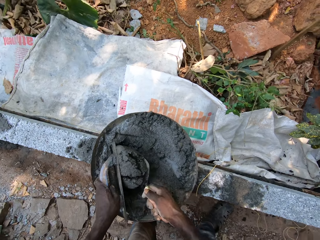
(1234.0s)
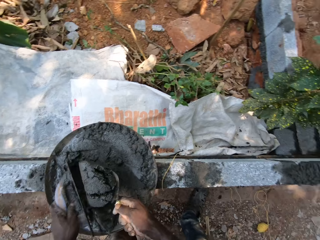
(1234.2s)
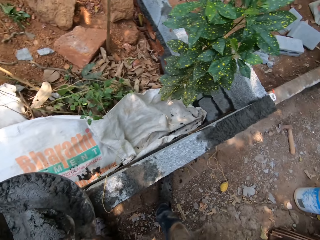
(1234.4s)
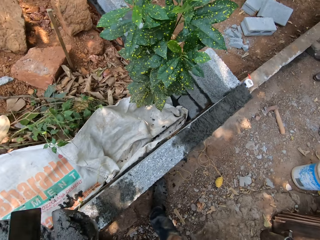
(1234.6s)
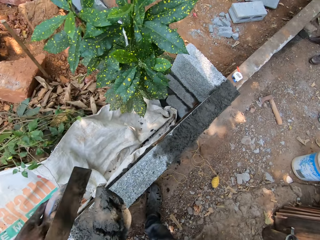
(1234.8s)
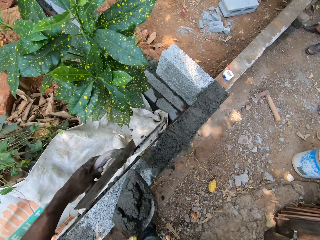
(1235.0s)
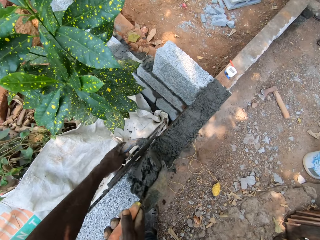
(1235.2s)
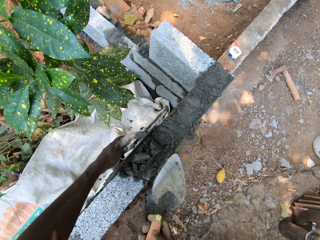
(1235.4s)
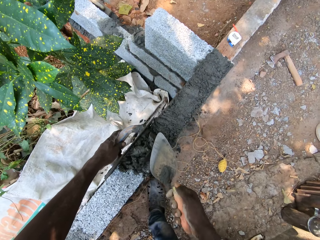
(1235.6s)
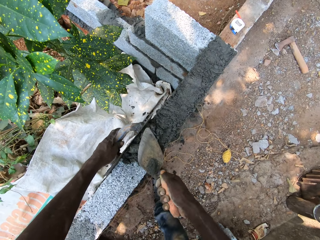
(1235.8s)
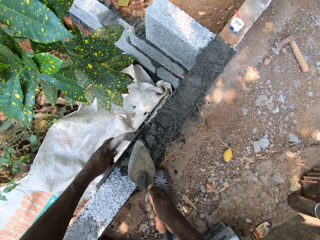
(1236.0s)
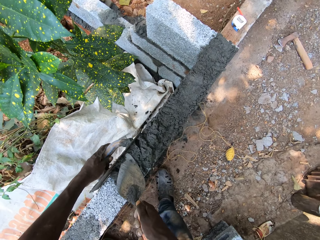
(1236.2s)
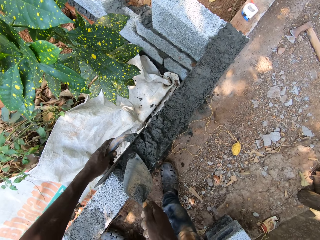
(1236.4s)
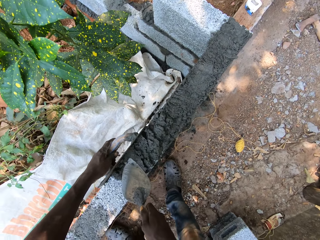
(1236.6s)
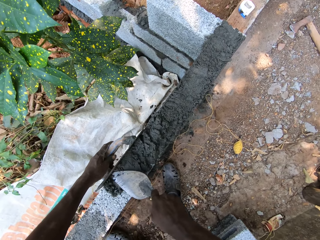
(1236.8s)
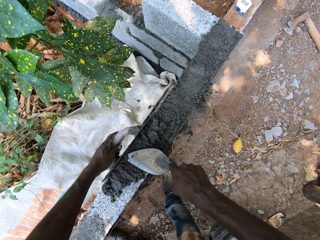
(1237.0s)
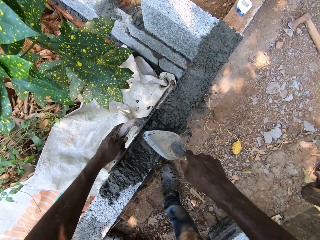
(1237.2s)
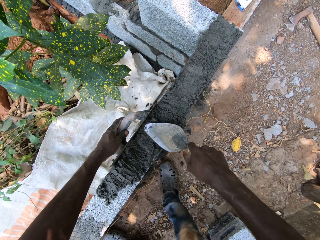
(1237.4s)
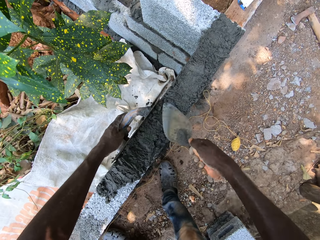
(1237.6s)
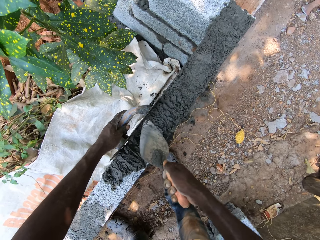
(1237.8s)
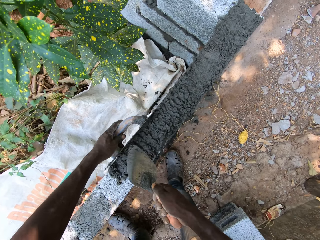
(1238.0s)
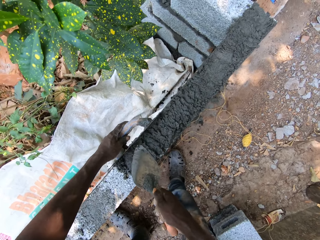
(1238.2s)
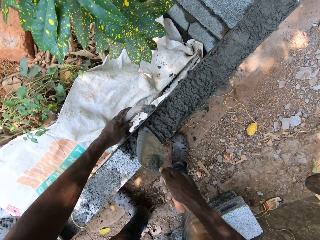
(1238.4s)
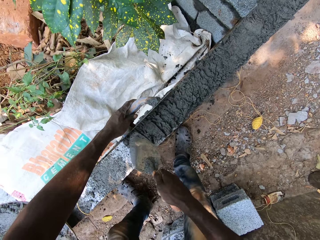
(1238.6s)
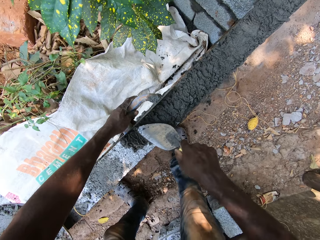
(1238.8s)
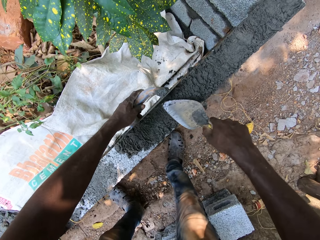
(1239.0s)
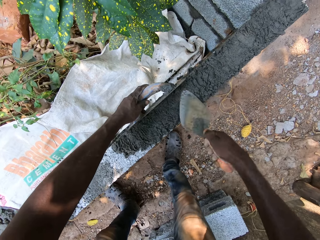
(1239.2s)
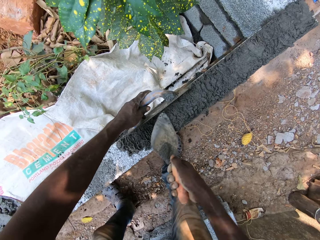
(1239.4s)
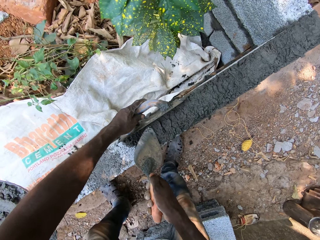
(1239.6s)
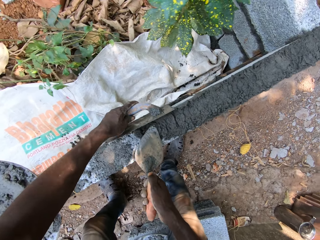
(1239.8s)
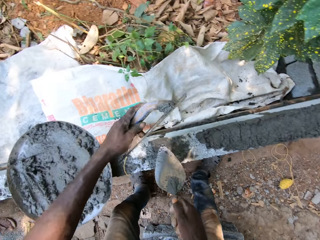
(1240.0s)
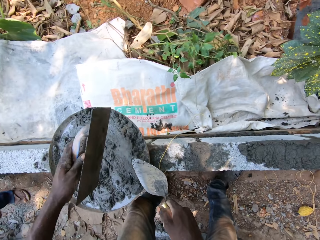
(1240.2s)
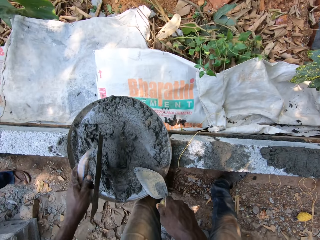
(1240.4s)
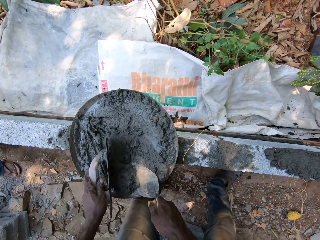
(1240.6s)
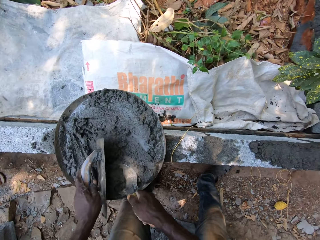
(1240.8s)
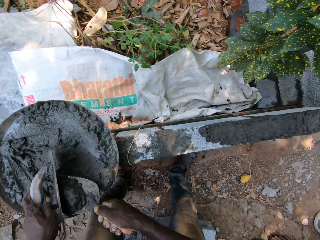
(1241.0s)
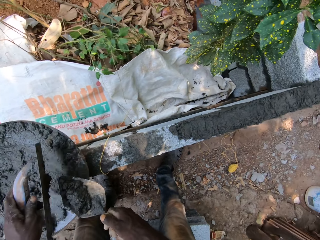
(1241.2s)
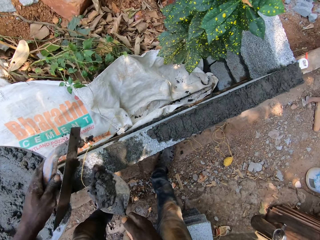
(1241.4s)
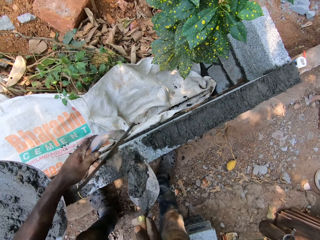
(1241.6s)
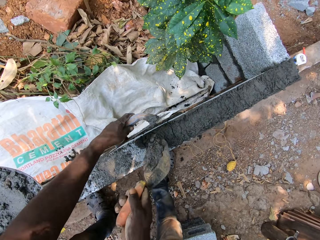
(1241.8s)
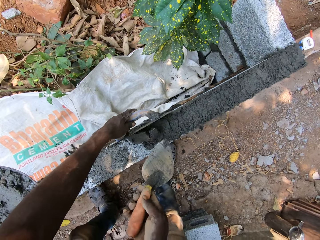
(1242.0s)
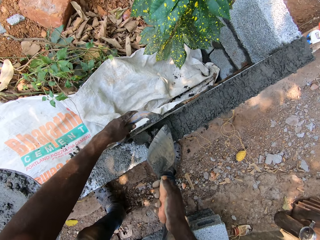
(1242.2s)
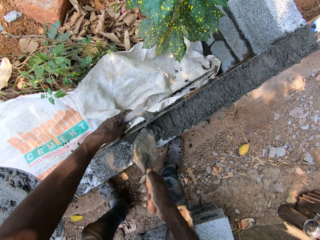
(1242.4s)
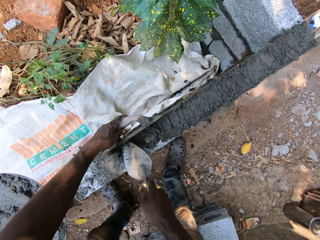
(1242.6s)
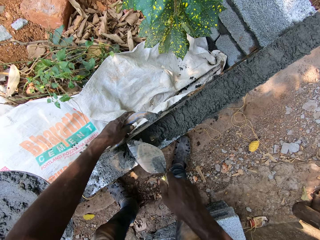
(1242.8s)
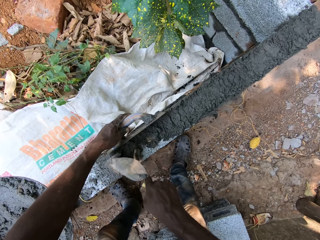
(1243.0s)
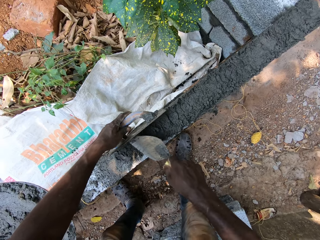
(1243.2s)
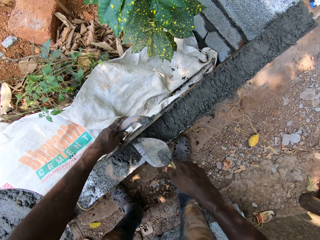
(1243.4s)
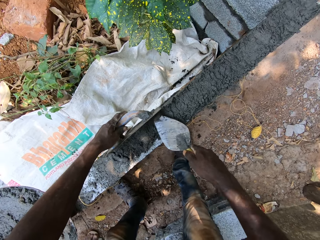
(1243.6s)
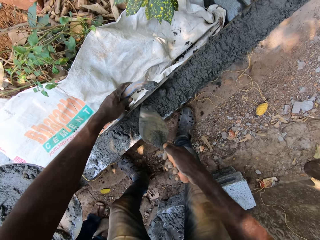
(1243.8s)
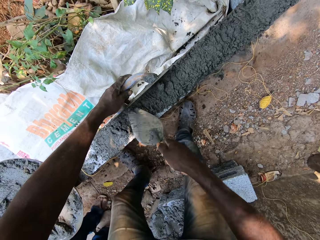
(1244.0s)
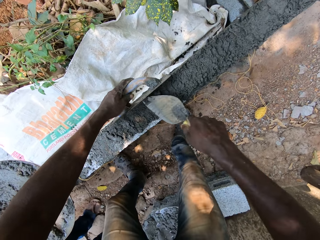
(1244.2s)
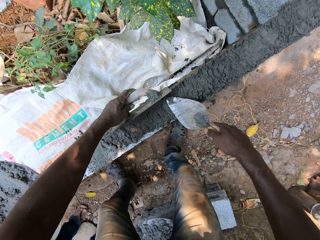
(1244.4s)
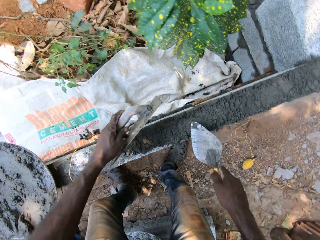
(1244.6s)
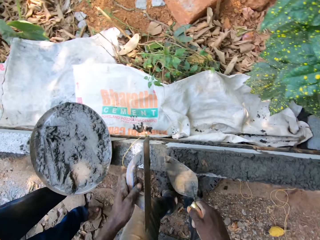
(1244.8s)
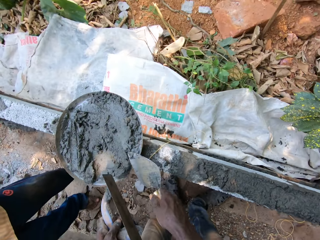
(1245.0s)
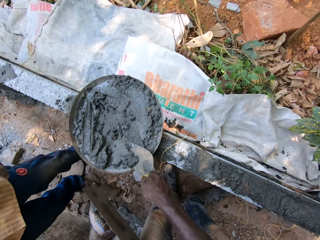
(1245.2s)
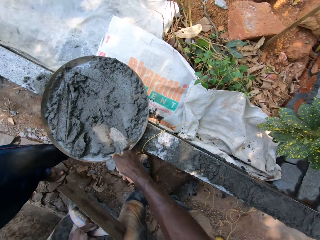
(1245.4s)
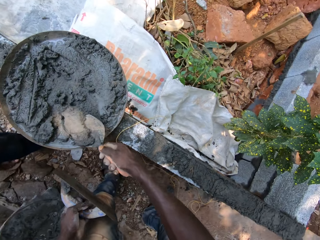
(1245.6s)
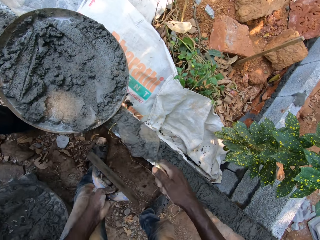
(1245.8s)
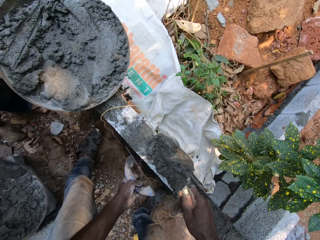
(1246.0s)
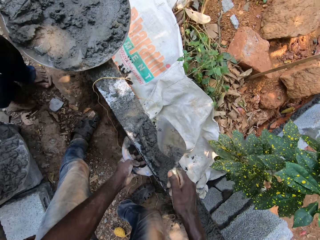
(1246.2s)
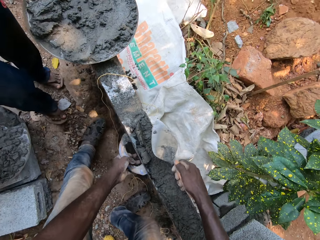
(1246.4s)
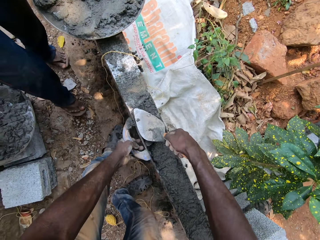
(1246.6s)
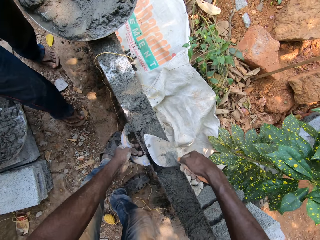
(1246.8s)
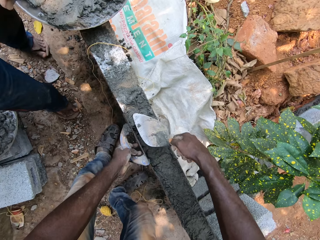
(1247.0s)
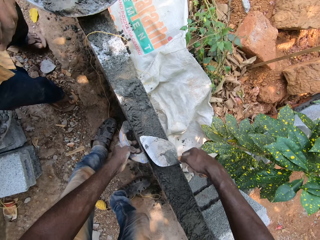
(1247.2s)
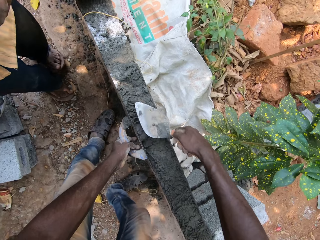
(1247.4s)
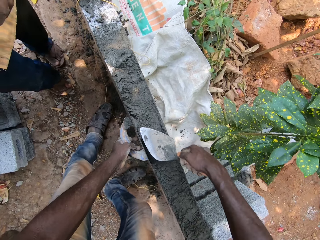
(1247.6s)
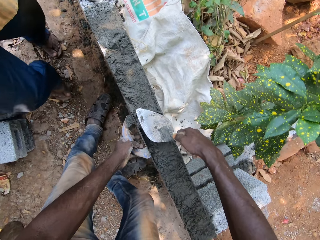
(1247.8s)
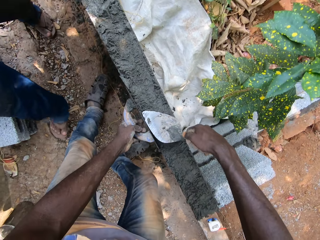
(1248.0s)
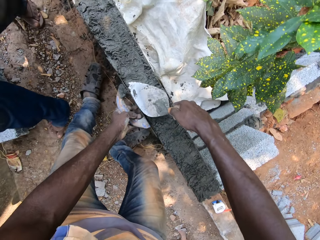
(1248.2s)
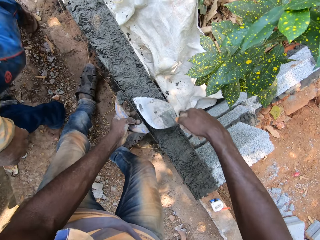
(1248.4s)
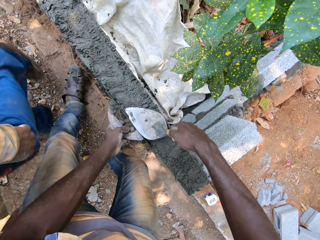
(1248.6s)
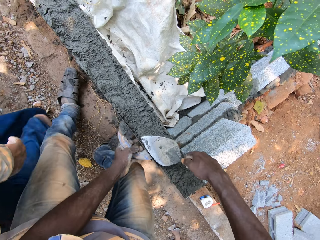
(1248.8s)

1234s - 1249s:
The camera wearer scoops concrete or cement mix with a trowel. He moves around. He pours the cement mix from the trowel on the concrete block with his right hand. He spreads the cement mix on the wall with the trowel in his right hand and a float in his left hand. He scoops the cement mix from the bowl with the trowel in his right hand and the float in his left hand. A man stands close to the camera wearer. The camera wearer pours the cement mix from the trowel on the concrete block with his right hand. He spreads the cement mix on the wall with the trowel in his right hand and the float in his left hand. He scoops the cement mix from the bowl with the trowel in his right hand and the float in his left hand. The man walks around. The camera wearer pours the cement mix from the trowel on the concrete block with his right hand. The man walks past the camera wearer. The camera wearer spreads the cement mix on the wall with the trowel in his right hand and the float in his left hand.

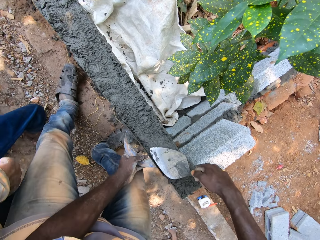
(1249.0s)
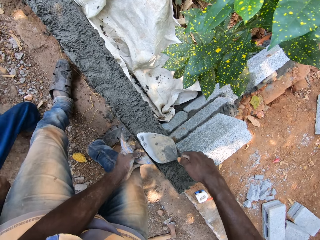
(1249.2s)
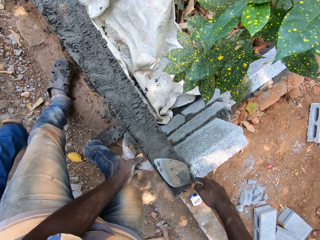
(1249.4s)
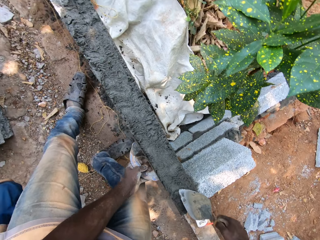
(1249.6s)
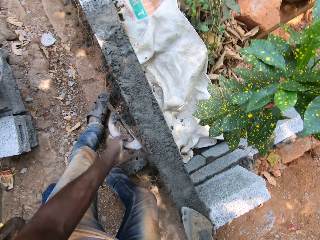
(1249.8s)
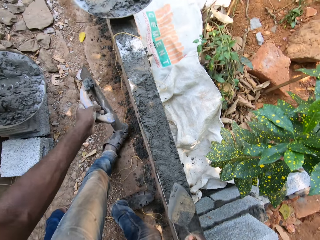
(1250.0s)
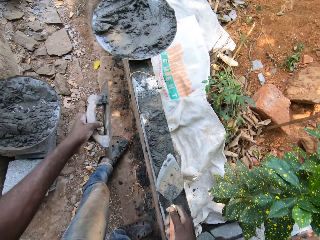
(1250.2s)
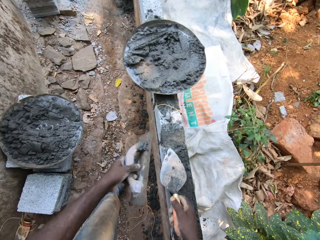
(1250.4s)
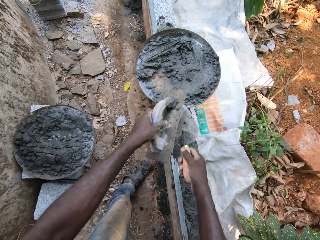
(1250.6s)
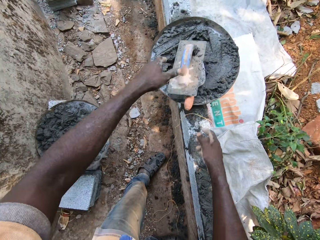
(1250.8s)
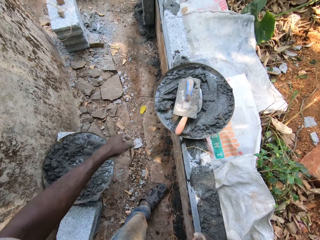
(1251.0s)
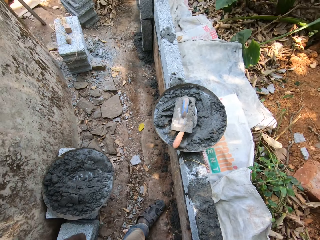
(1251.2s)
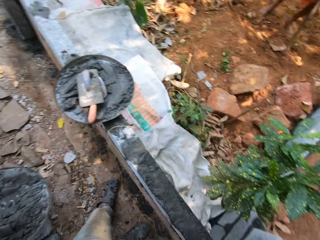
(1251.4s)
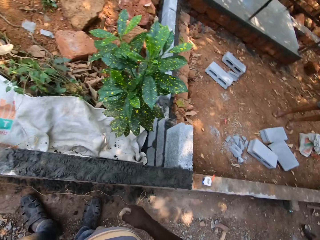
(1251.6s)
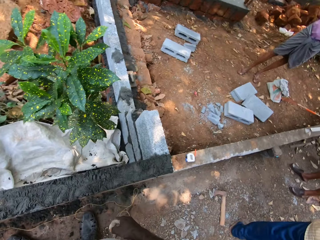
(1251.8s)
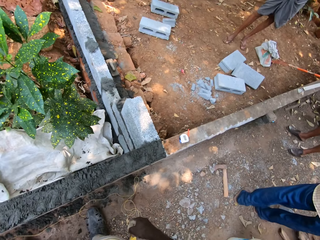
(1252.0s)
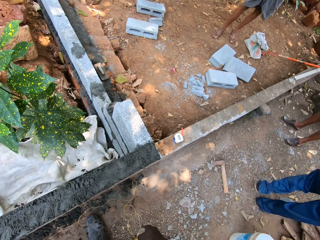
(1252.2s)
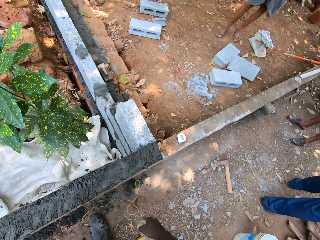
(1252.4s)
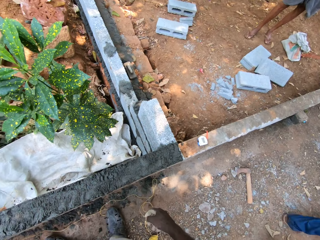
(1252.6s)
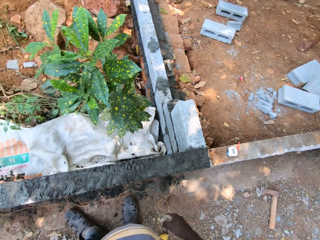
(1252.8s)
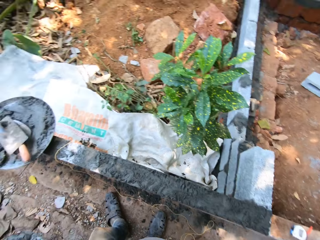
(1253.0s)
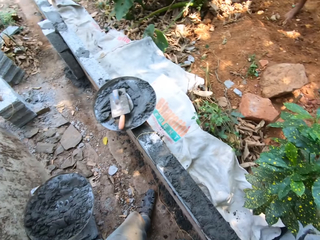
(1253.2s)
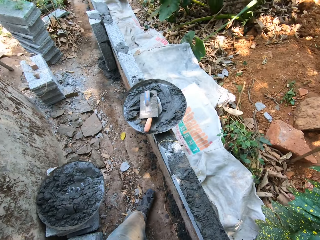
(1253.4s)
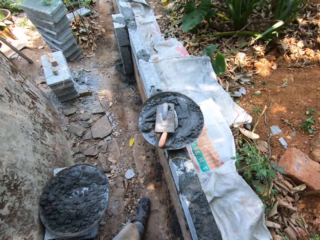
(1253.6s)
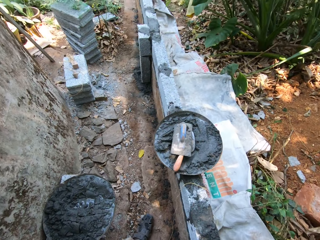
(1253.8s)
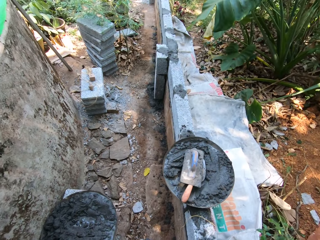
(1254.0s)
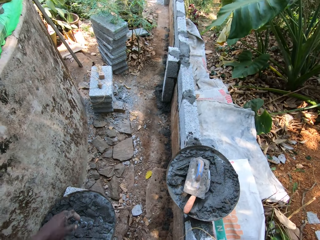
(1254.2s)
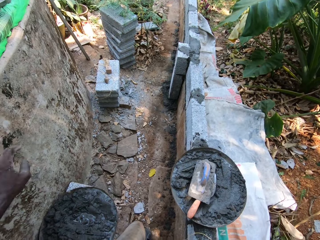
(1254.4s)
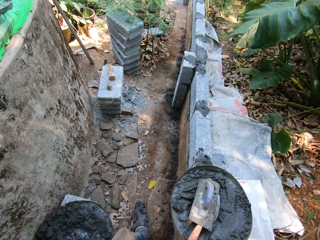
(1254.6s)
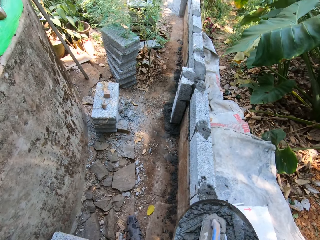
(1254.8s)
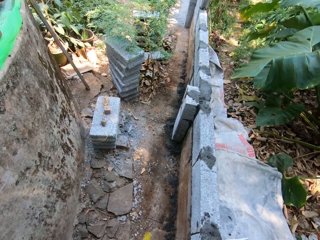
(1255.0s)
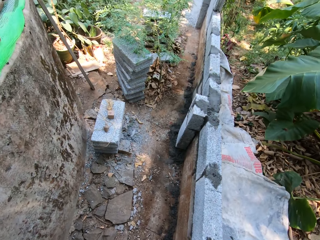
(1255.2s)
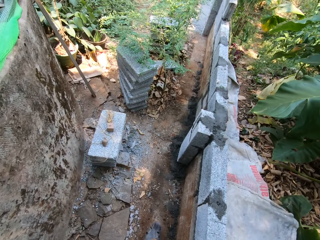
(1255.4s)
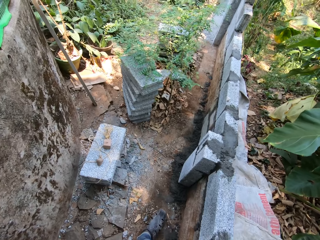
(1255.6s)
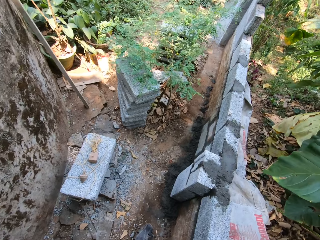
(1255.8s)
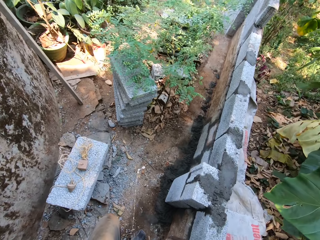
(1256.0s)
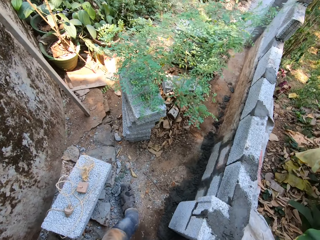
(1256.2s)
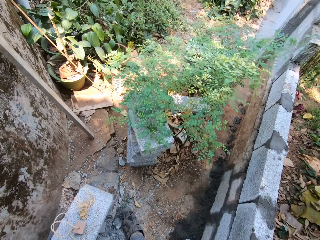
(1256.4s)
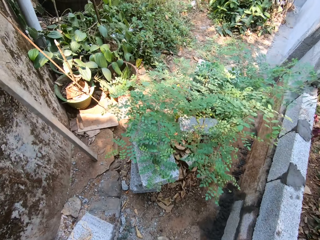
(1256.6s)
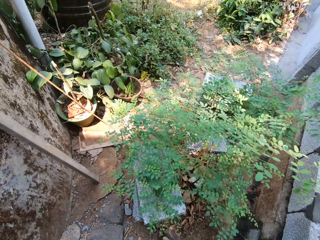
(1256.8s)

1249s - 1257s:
The camera wearer moves around. He drops the float into the bowl with his left hand. He drops the trowel into the bowl with his right hand. He looks around. A man walks around. The camera wearer walks around.
